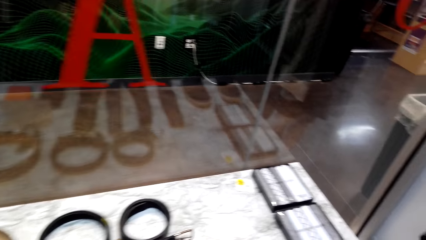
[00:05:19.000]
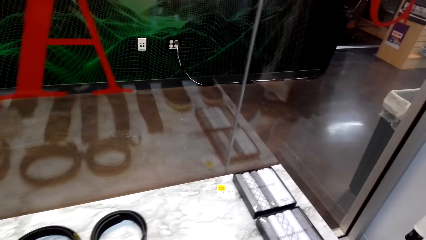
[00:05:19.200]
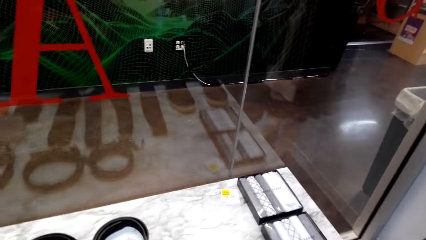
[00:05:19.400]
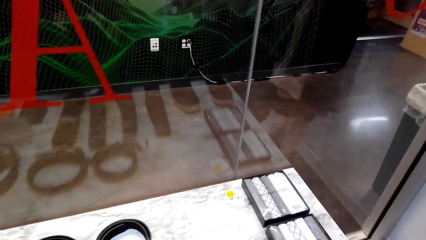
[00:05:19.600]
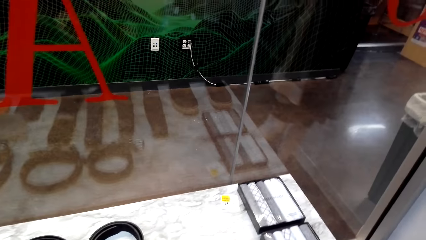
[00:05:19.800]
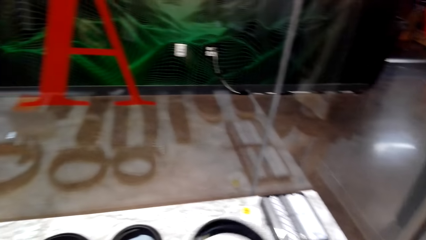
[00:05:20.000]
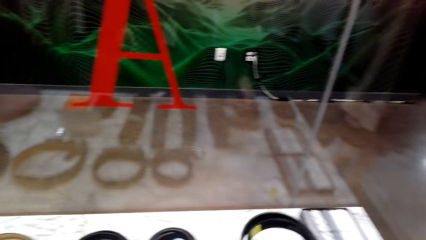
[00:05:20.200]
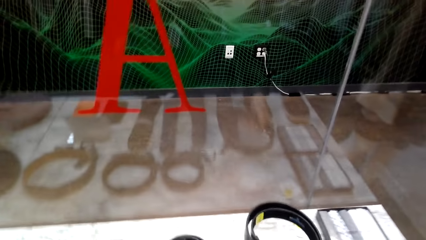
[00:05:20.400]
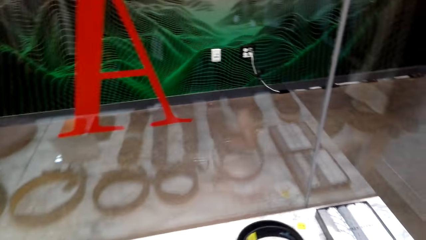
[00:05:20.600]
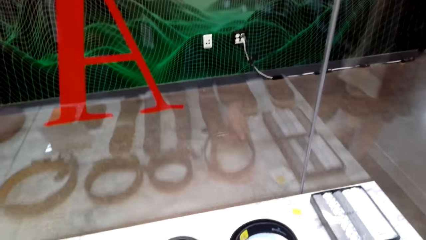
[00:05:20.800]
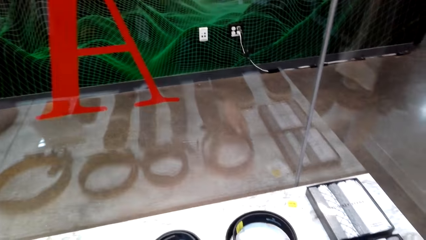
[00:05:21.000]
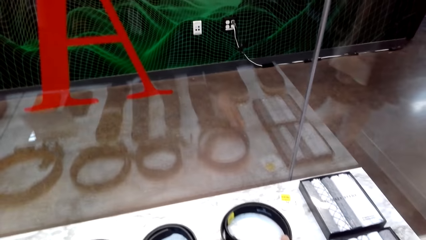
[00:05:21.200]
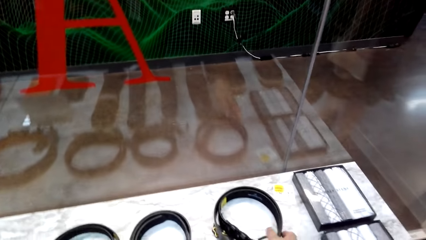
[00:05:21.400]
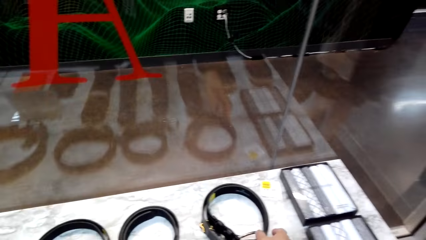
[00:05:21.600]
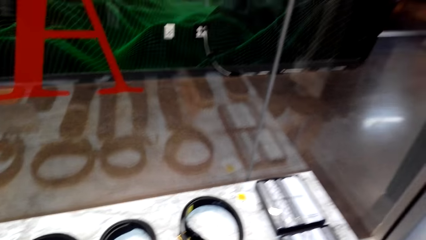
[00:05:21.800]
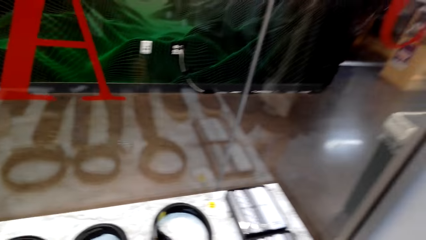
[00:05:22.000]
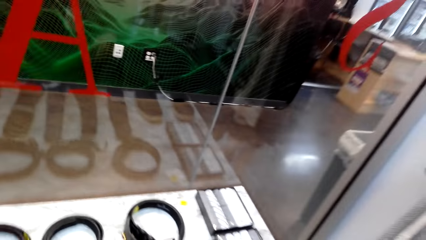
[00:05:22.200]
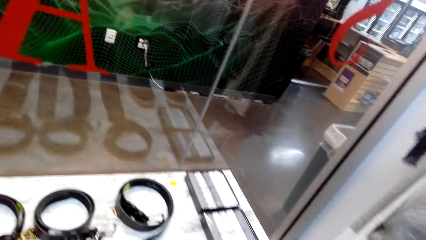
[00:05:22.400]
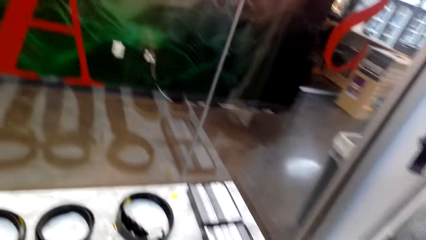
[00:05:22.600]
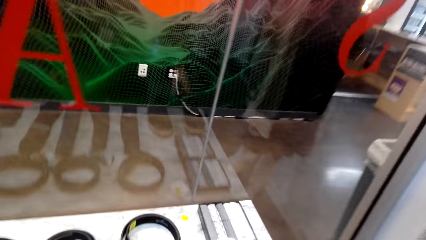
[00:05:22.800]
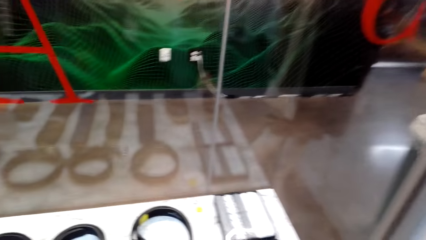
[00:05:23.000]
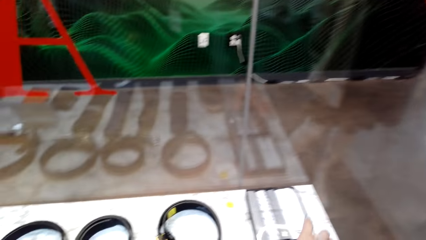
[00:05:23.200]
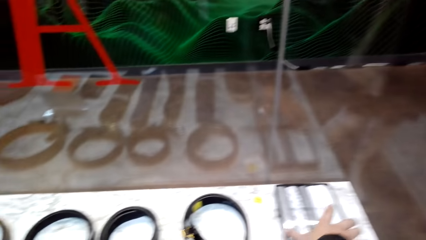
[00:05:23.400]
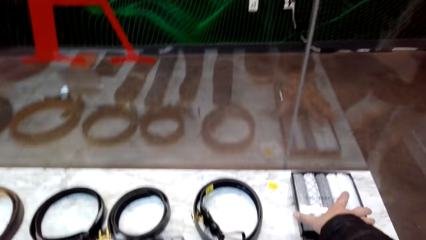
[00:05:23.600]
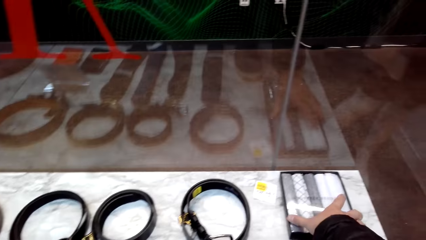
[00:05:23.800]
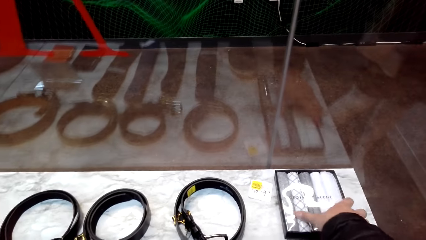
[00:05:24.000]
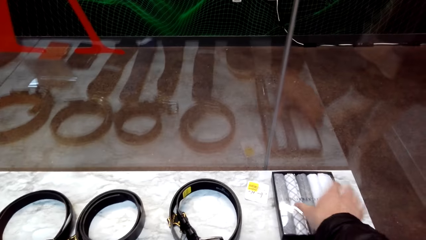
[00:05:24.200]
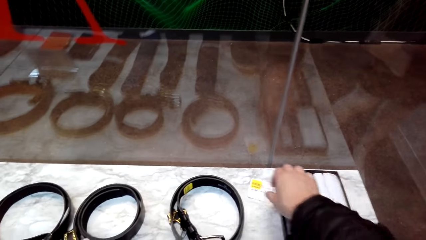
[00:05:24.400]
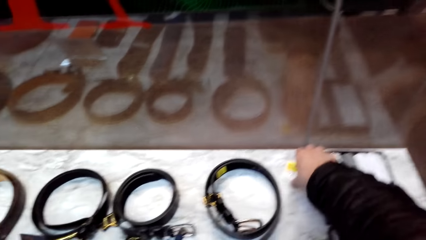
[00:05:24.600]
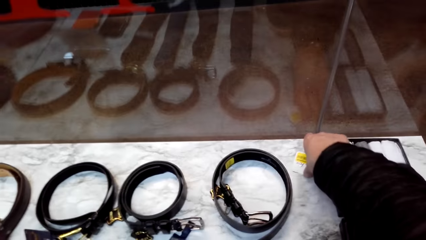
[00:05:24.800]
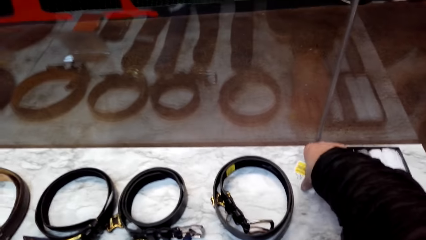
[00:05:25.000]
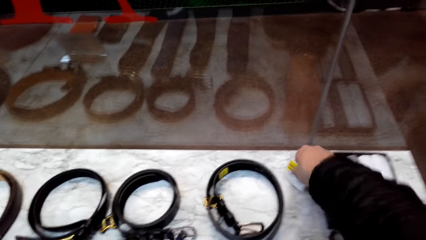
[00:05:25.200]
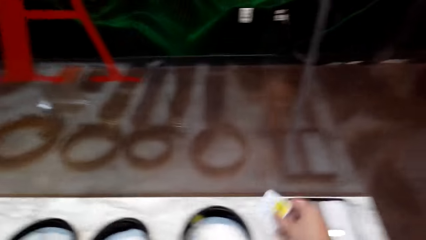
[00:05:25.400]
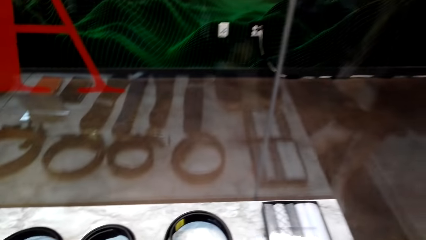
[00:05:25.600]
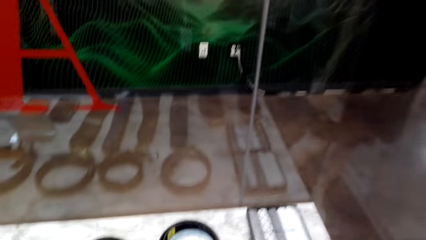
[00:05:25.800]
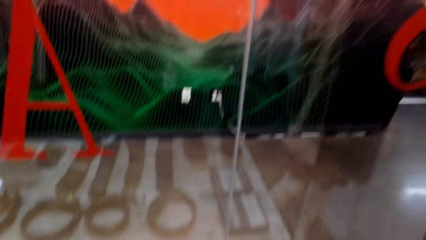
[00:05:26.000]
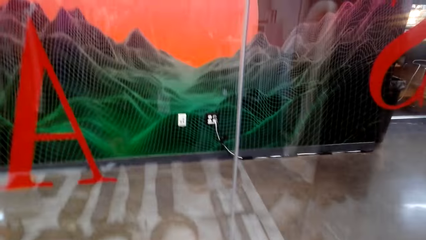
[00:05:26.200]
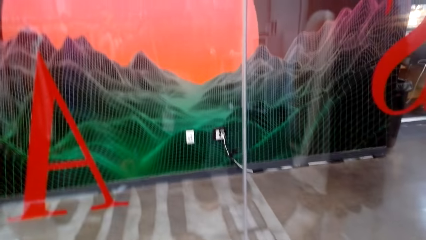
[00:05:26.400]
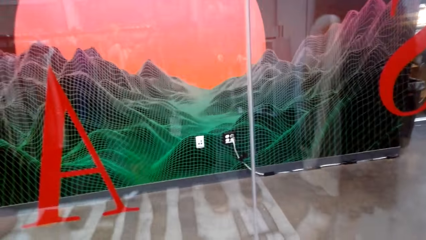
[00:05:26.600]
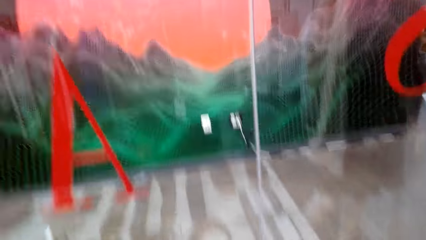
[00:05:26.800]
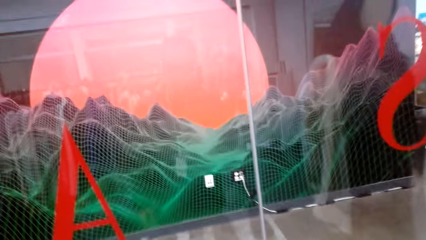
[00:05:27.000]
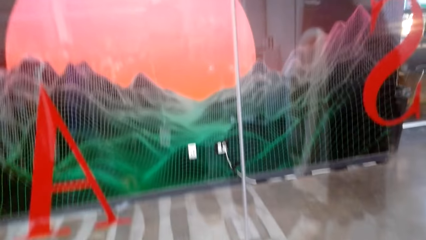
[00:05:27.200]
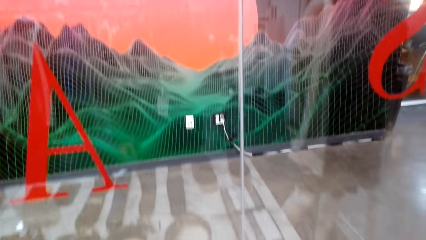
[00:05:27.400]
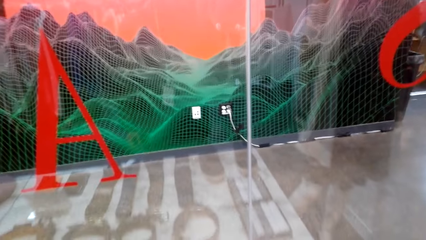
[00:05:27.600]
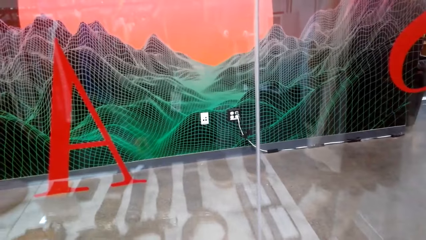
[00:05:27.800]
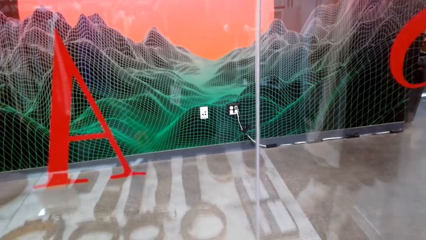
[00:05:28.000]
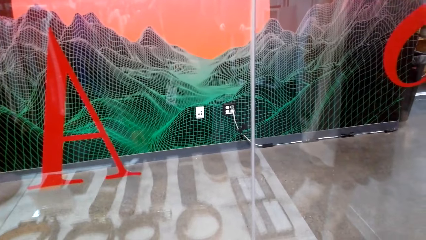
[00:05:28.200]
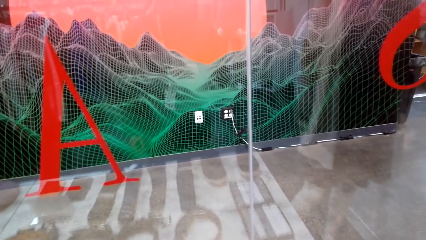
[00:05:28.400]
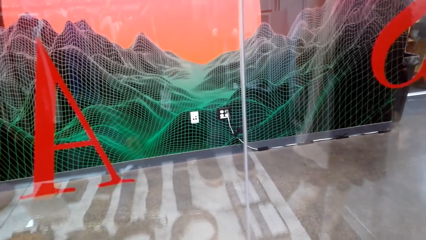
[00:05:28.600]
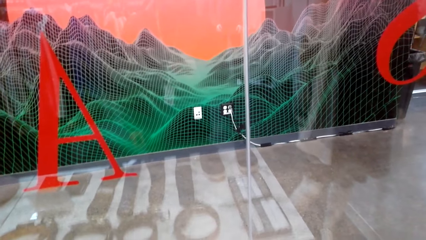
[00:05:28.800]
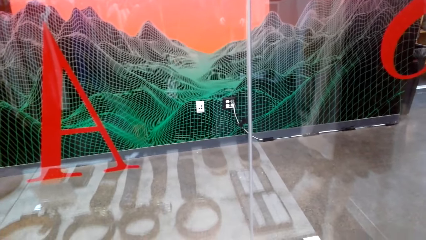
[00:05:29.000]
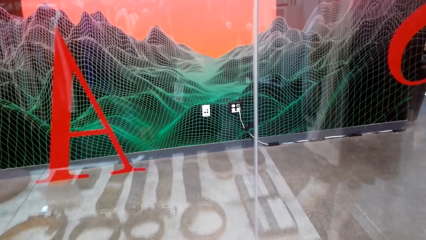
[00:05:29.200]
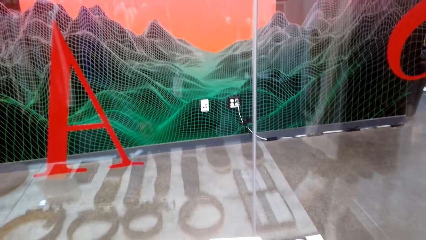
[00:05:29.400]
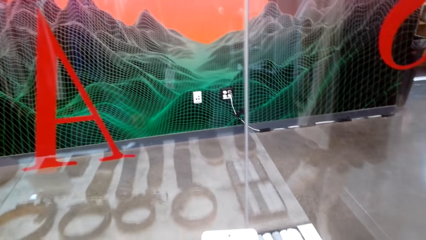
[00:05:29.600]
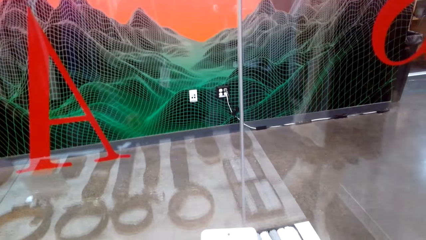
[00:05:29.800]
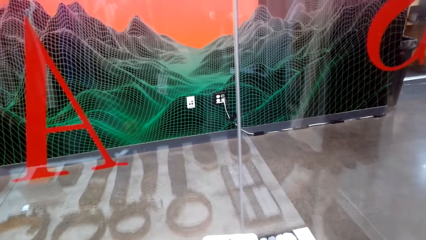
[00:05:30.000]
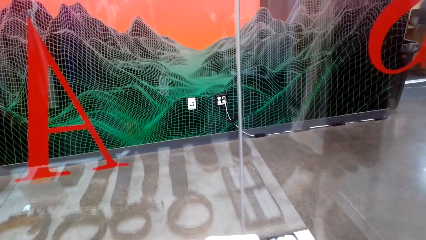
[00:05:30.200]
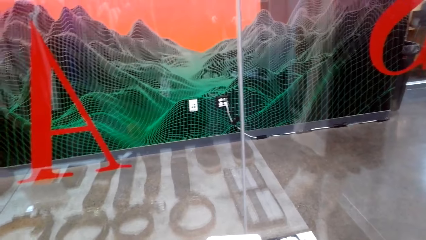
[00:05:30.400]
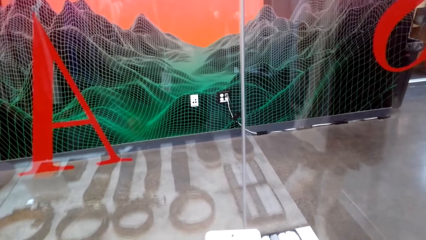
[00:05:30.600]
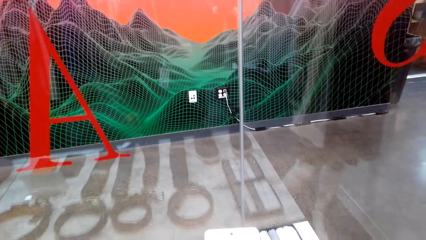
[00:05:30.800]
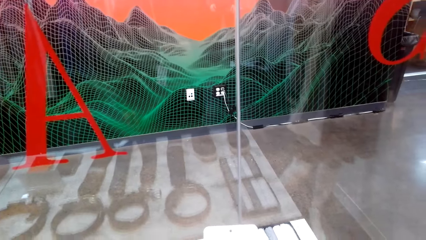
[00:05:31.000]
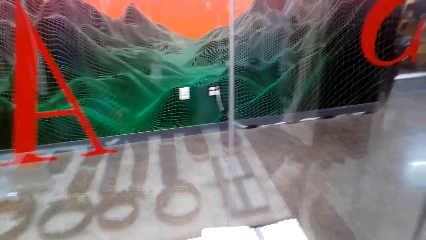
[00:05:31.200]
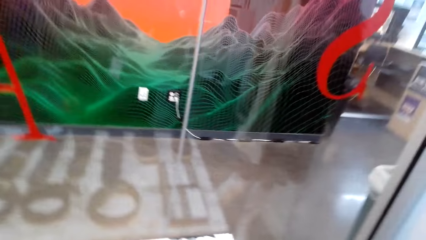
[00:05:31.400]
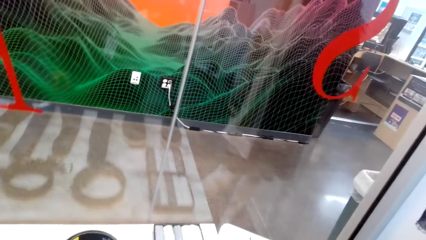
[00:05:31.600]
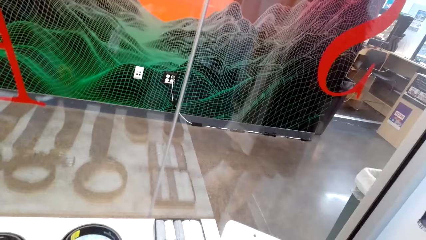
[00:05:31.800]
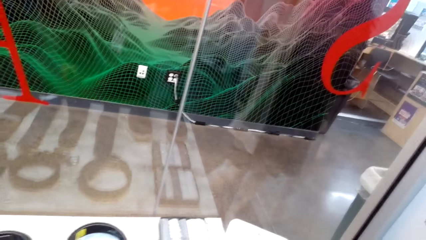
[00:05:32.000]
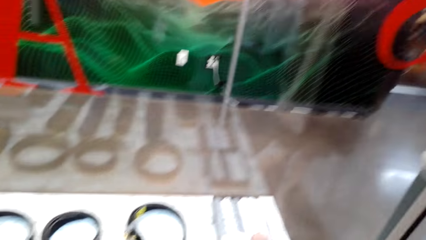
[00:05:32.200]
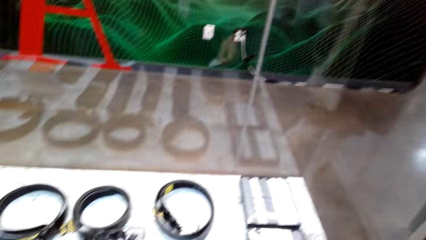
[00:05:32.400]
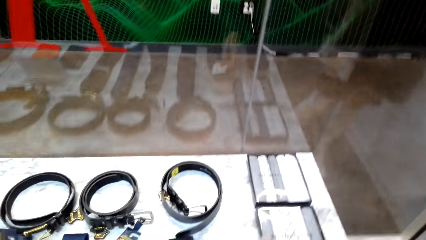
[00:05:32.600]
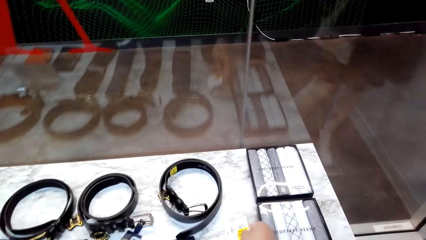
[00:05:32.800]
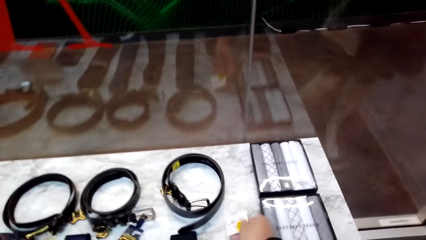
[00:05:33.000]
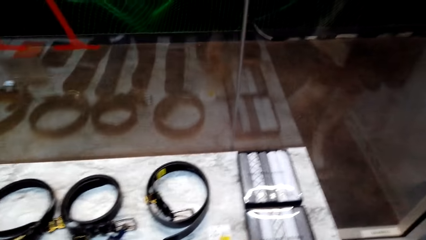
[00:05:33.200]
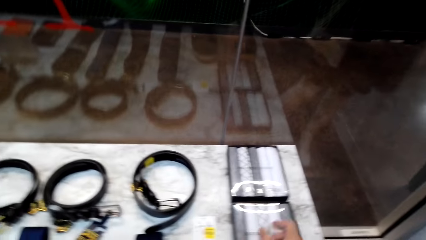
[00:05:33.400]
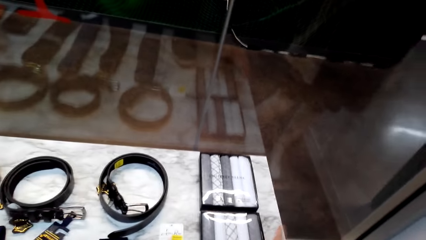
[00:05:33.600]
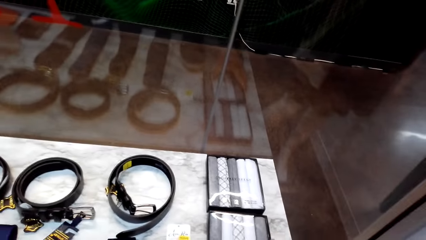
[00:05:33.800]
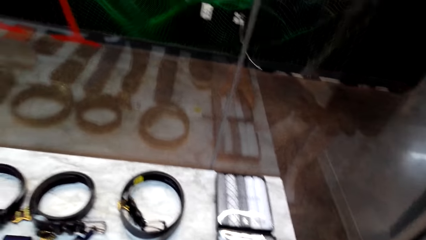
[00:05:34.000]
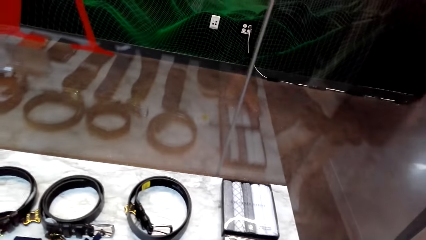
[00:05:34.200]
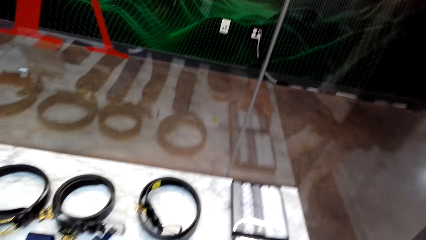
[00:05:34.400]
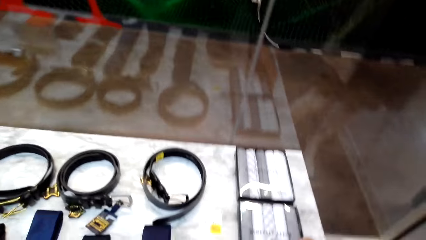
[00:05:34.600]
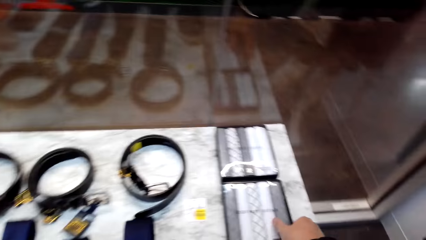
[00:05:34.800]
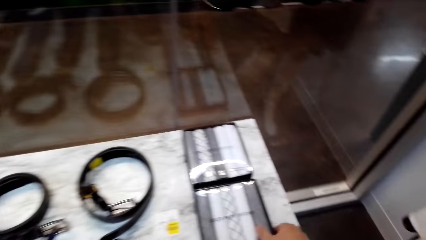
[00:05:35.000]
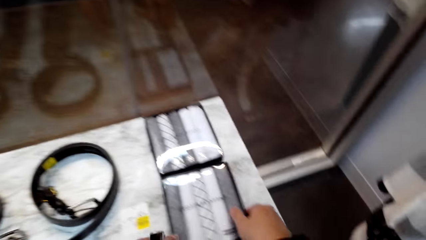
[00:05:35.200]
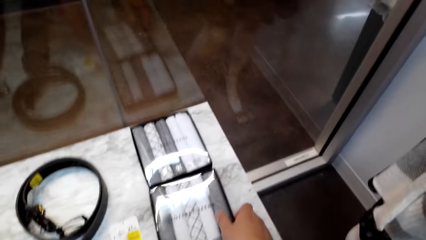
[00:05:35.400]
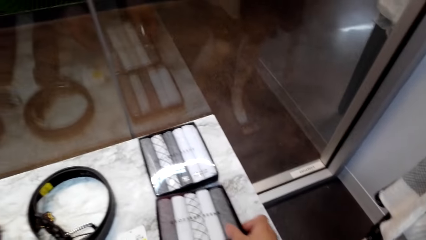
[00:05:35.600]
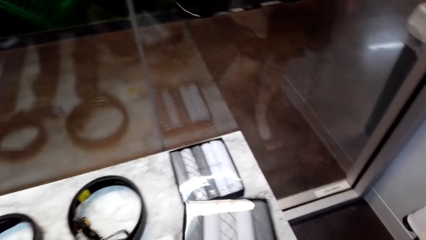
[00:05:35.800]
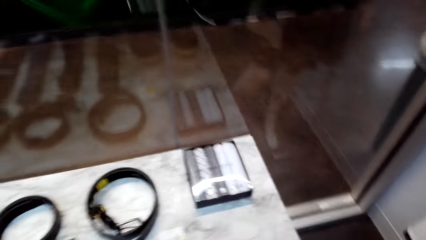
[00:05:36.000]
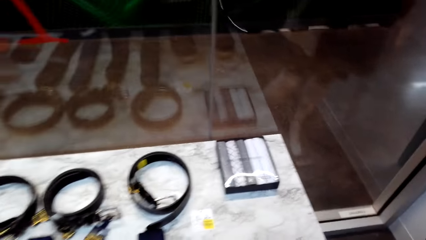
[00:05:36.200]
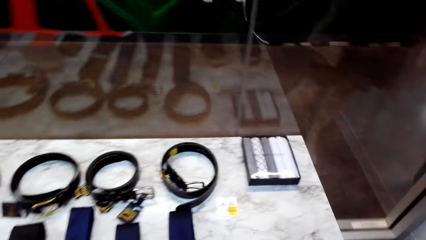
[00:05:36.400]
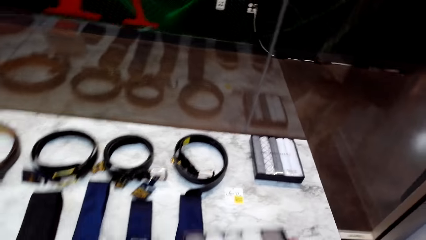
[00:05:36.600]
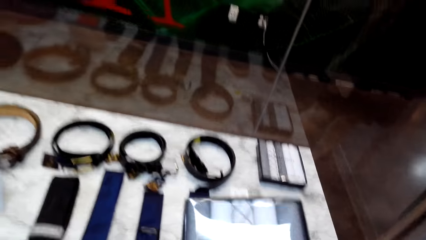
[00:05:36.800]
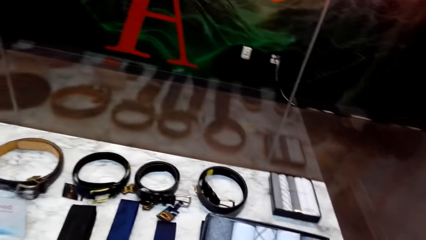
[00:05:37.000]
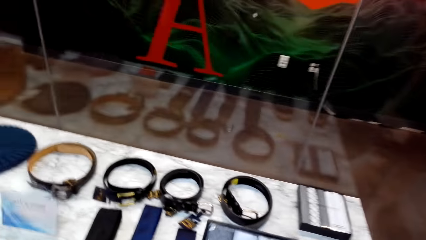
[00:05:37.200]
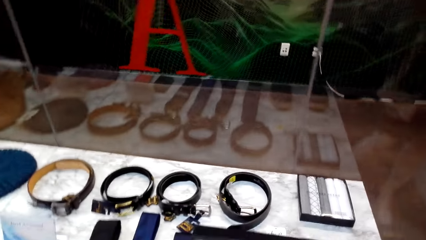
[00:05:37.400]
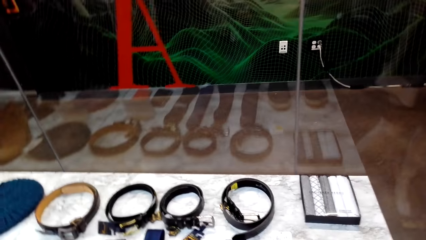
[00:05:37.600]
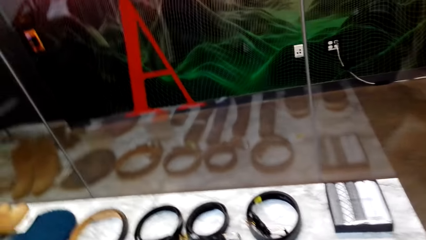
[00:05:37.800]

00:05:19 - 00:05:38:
The camera wearer puts down the waist belt on the table. They touch a tie box on the table. They pick up a price tag on the table. They place the price tag on the table. They pick up a tie pack.
